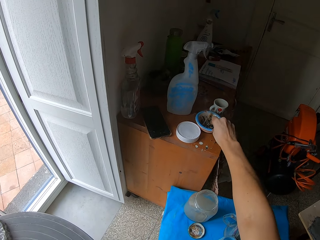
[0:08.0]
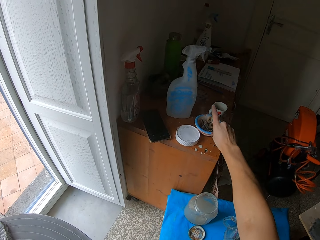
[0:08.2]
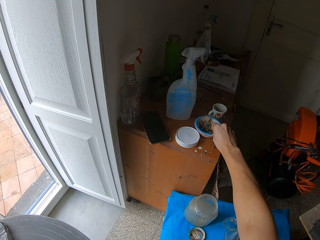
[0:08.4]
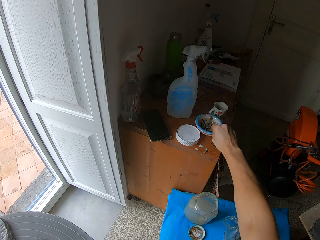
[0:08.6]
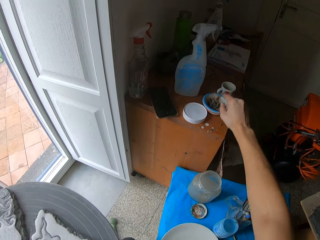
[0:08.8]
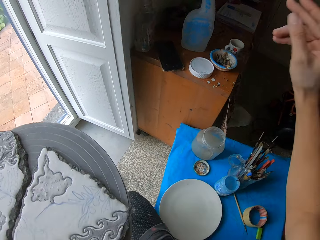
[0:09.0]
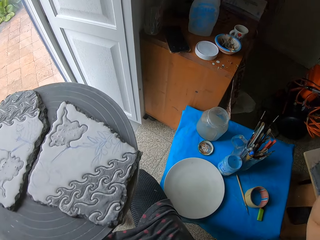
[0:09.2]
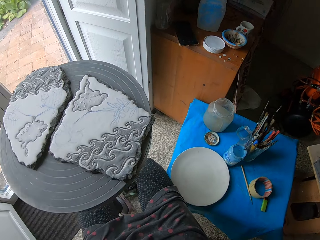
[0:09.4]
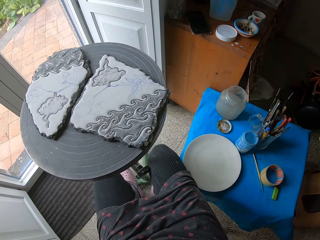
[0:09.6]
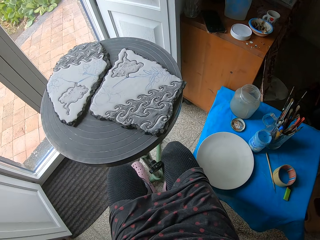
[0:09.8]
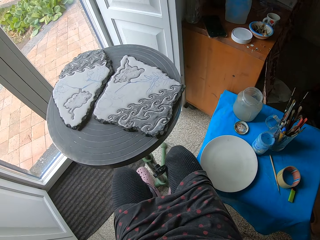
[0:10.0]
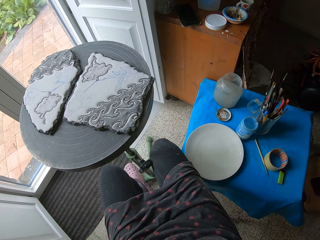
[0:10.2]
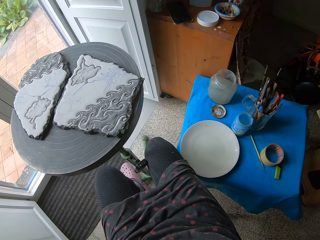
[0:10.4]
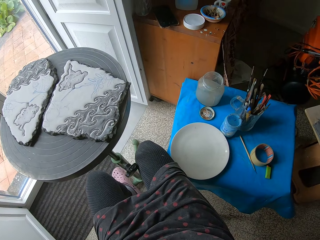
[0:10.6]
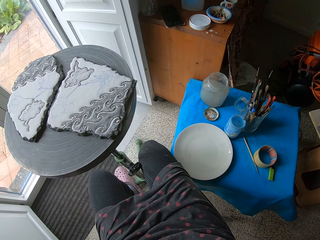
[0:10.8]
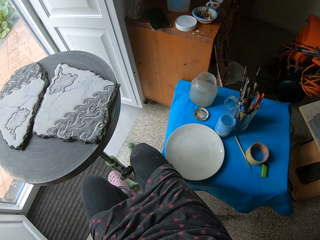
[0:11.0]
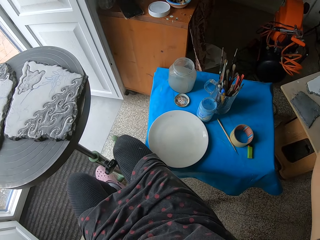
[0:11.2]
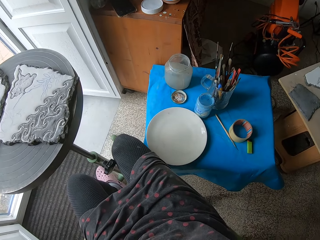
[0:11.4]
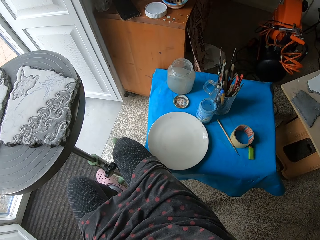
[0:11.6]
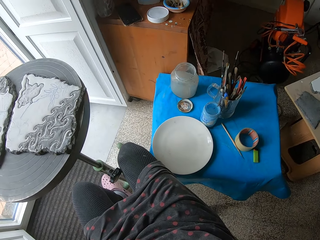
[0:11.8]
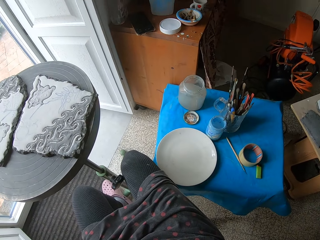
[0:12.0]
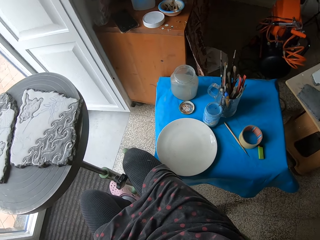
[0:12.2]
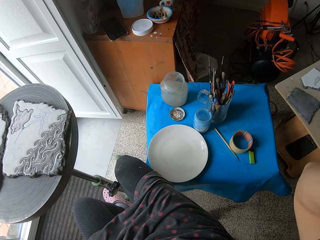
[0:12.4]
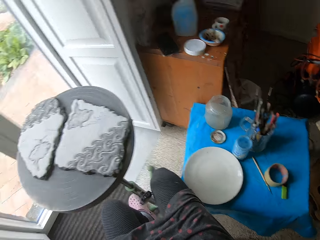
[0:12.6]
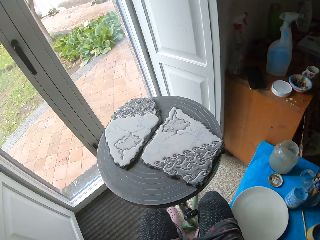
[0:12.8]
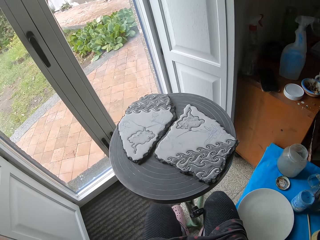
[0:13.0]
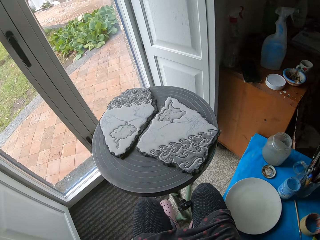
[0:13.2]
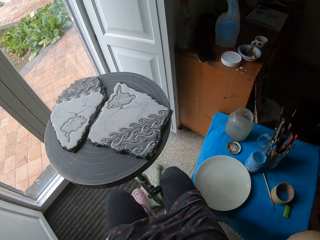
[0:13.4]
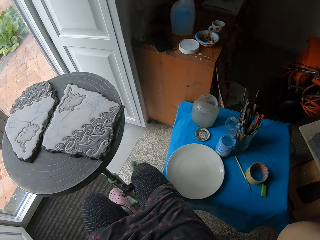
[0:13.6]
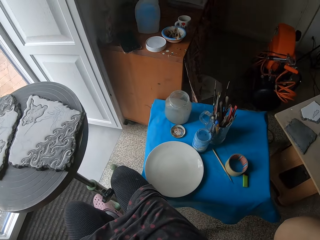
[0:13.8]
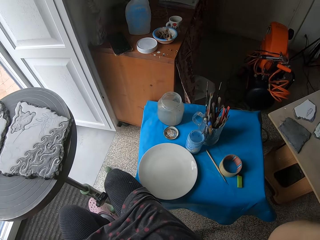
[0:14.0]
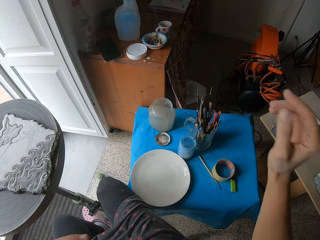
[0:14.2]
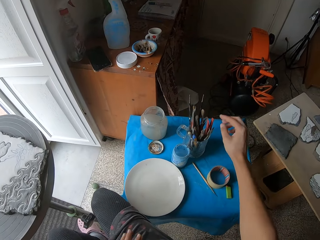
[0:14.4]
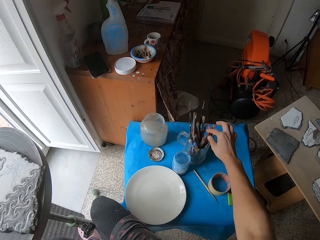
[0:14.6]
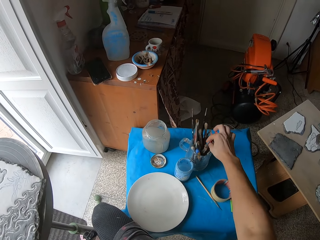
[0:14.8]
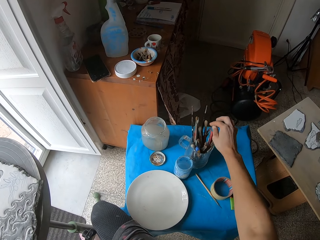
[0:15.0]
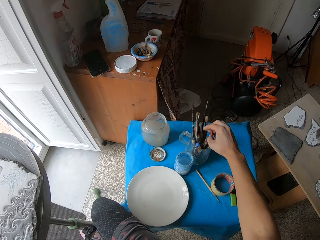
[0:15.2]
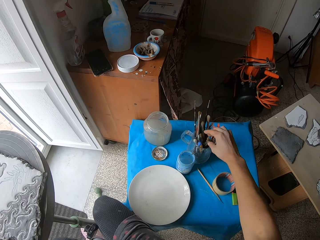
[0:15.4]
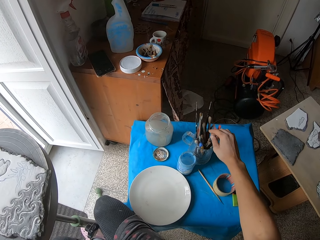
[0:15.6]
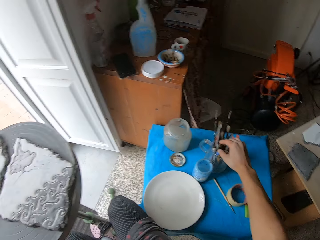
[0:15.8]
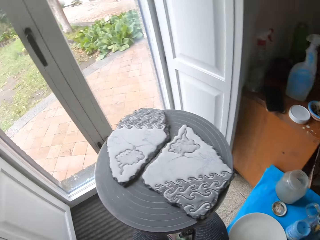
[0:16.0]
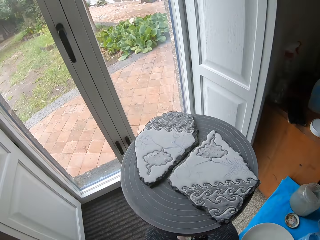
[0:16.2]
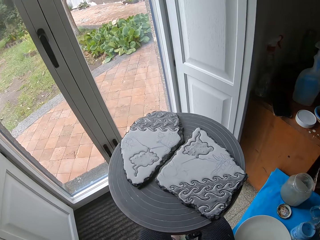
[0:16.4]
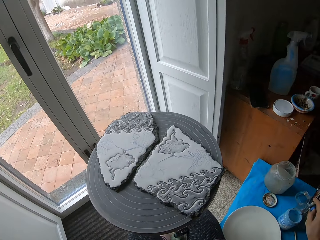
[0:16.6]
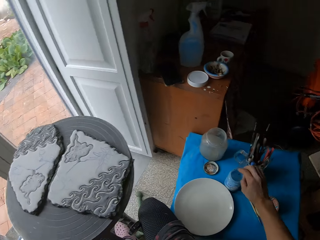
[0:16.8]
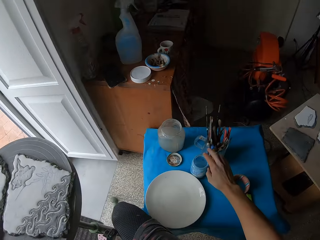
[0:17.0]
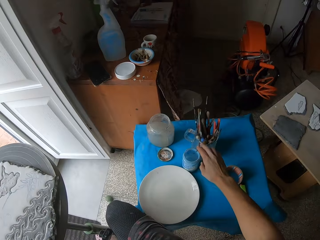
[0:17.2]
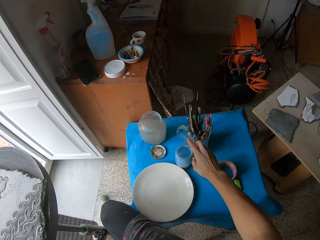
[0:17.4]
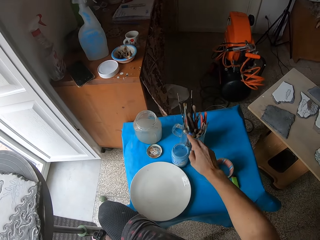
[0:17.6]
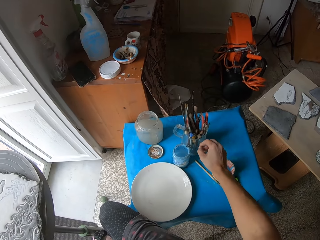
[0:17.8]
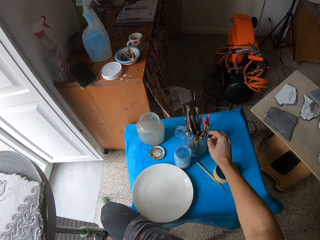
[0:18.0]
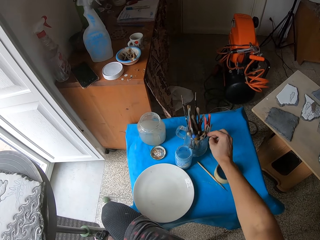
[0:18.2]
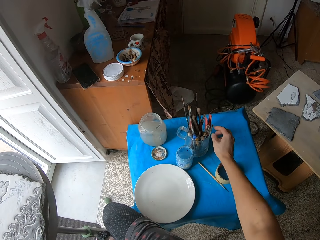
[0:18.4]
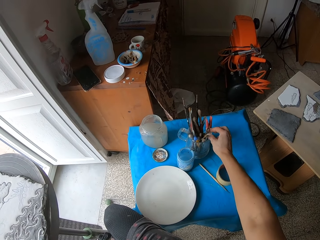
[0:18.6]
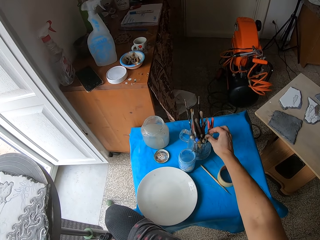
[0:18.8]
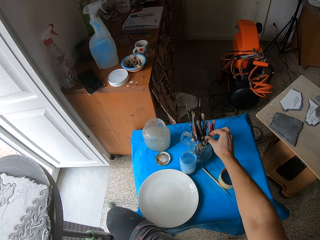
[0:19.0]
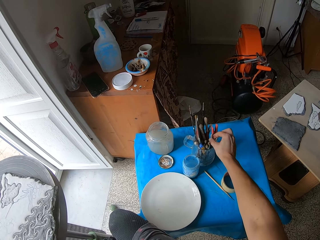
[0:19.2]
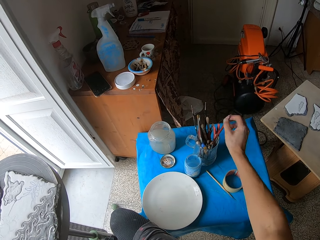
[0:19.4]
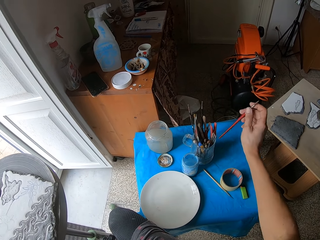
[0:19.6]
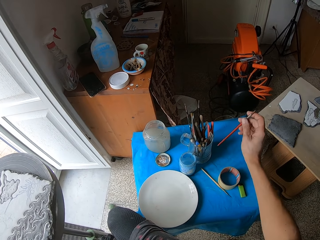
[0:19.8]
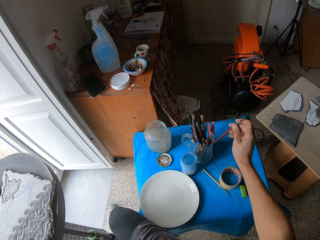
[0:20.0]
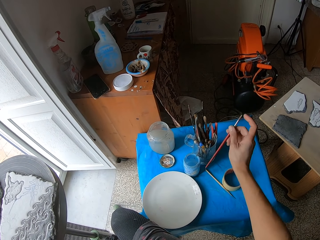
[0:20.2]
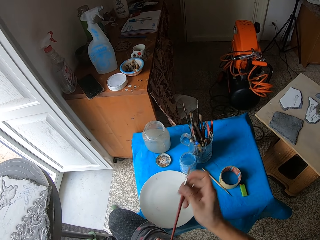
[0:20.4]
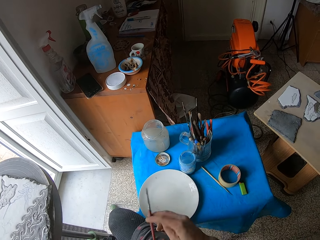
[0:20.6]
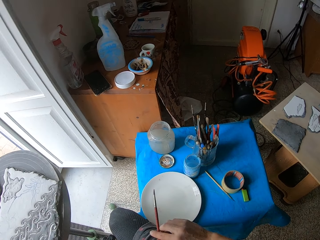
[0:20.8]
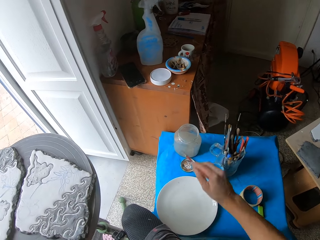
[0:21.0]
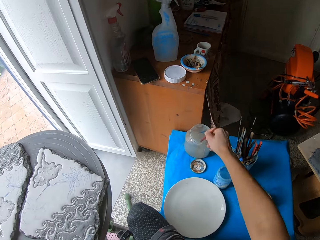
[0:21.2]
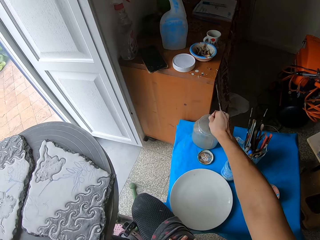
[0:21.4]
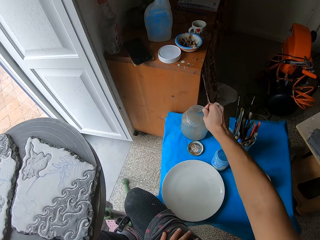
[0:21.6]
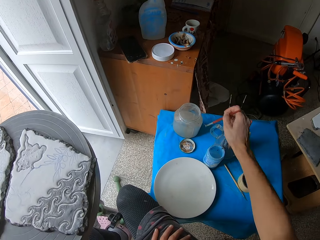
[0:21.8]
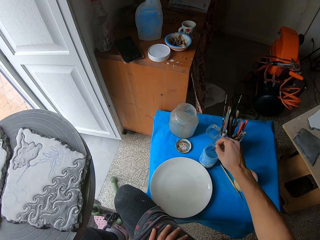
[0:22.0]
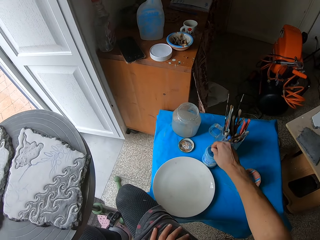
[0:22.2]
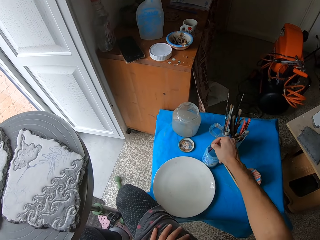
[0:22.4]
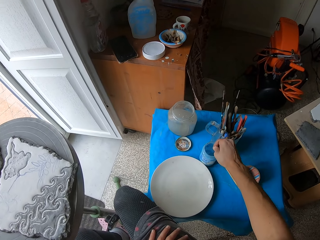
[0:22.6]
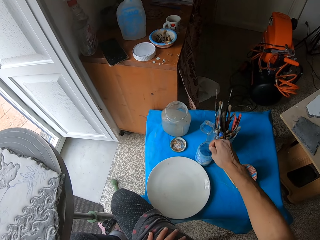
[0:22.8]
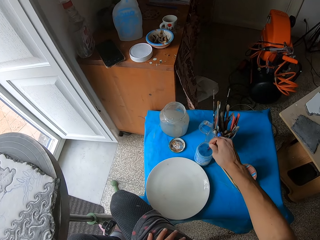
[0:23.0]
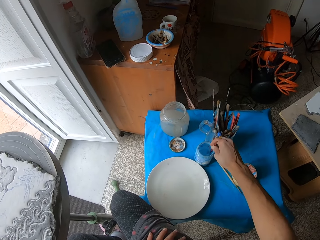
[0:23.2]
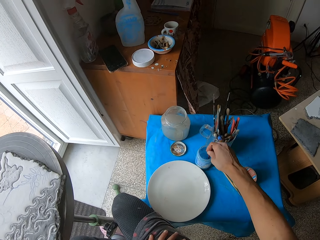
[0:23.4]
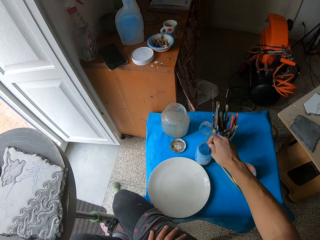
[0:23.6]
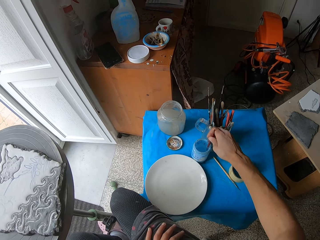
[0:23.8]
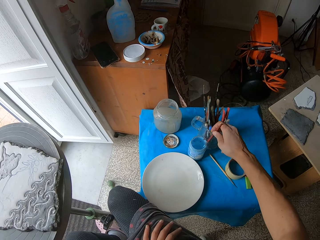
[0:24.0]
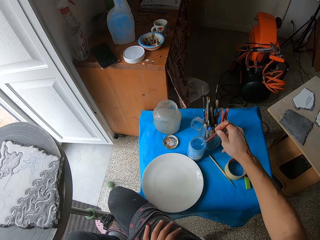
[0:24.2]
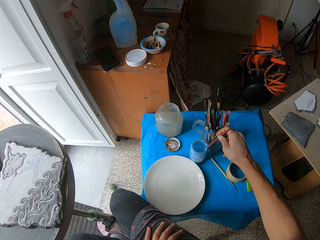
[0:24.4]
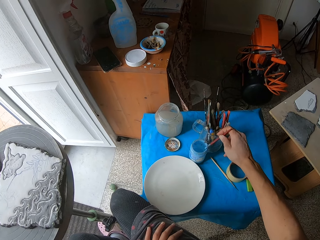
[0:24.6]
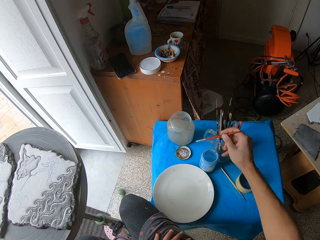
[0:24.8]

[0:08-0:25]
The camera wearer drops ash from the wrap of weed on a plate on a table with her right hand. She picks up a paint brush. She touches some pencils in a cup on the table with her right hand. She picks up the paint brush in the cup on the table with her right hand. She dips the paint brush in her right hand into the water in a jar on the table. She dips the paint brush in her right hand into the paint in a jar on the table.

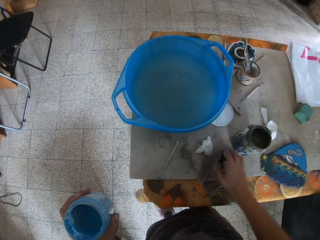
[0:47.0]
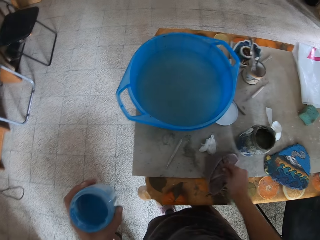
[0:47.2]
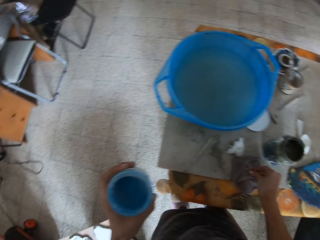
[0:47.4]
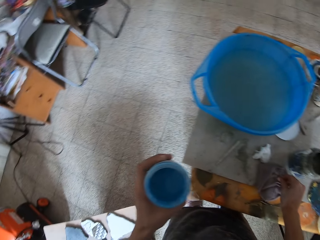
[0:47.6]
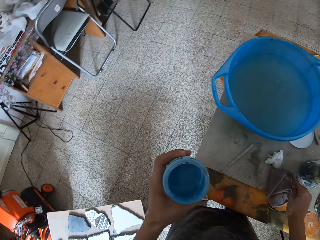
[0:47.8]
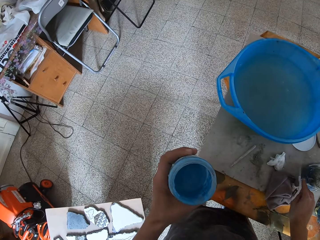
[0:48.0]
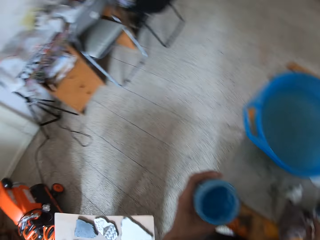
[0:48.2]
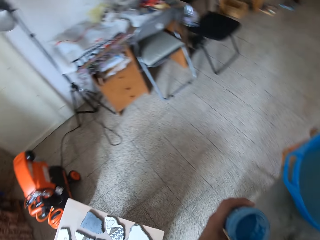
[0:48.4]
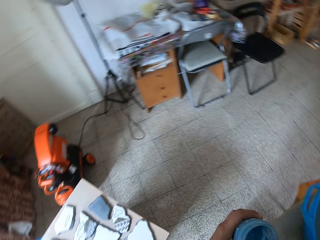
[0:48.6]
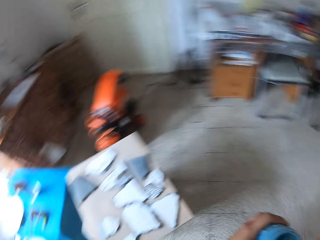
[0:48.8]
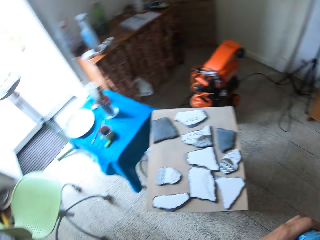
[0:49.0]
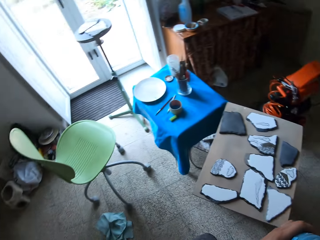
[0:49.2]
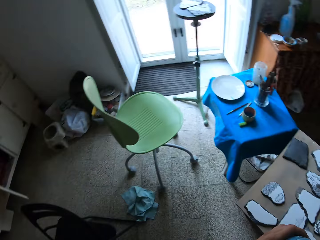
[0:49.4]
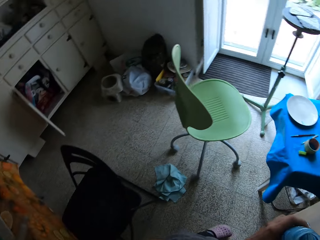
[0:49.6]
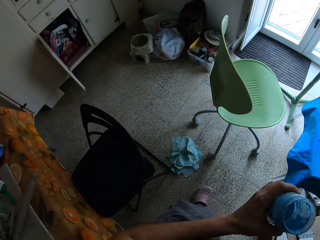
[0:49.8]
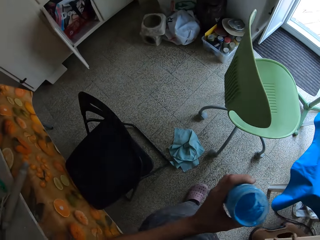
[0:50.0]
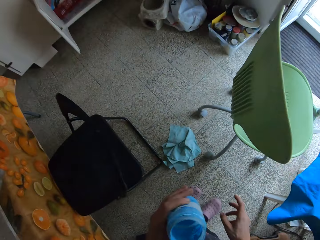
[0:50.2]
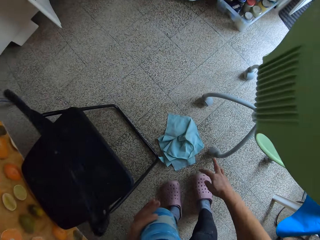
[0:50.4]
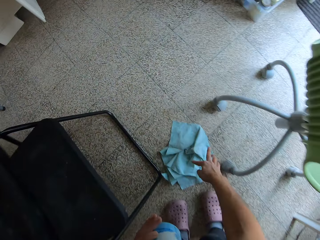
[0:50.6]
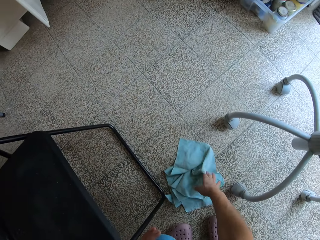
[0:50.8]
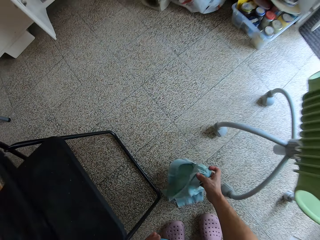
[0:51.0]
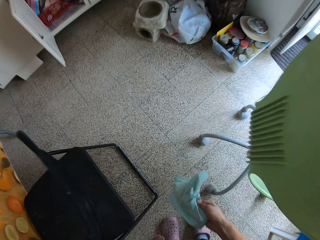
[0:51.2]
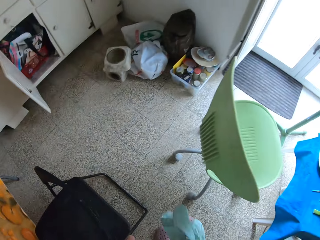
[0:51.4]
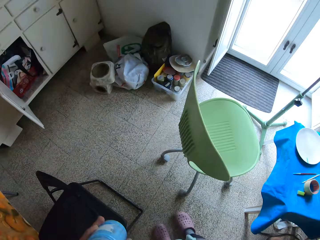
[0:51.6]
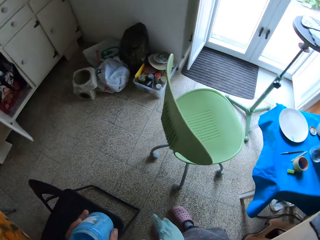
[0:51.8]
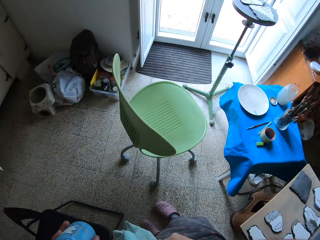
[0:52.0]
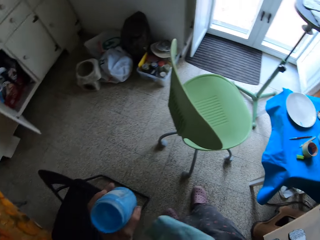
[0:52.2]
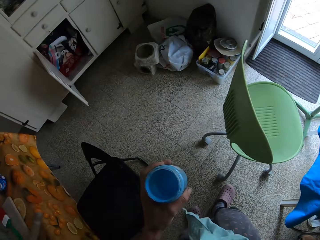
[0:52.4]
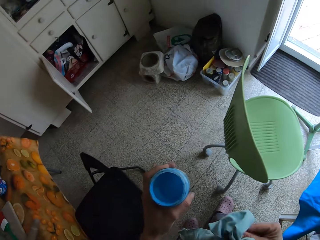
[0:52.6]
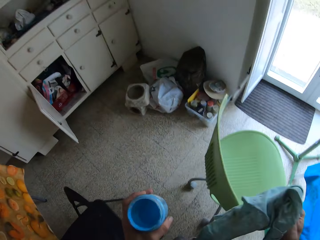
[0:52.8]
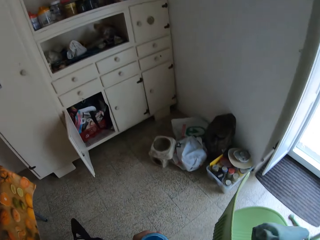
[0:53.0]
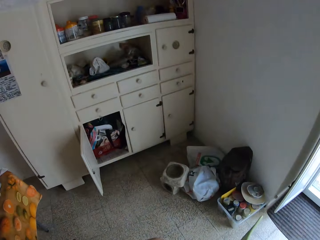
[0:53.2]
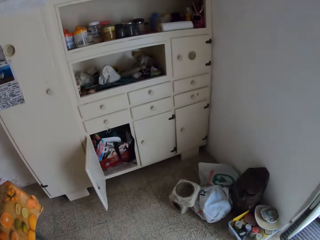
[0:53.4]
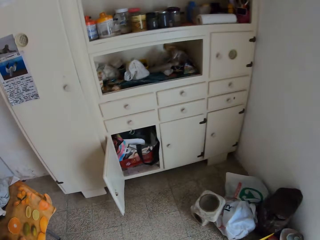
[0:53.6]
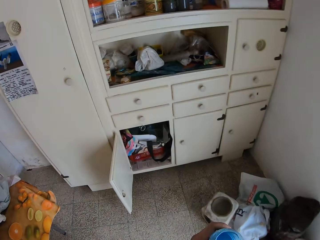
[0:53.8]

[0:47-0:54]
The camera wearer wipes her right hand with a napkin on the table. She picks up a piece of cloth or fabric material on the floor with her right hand. She throws the fabric material to the chair.
